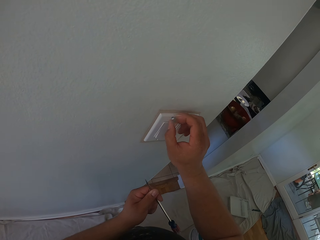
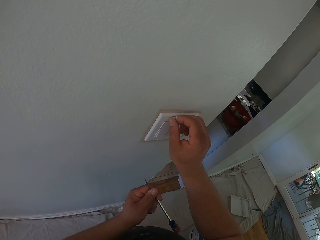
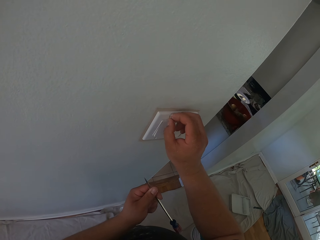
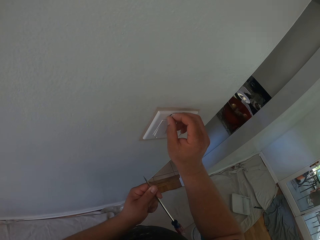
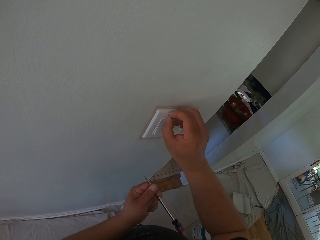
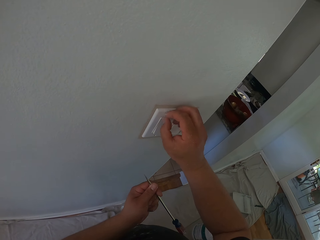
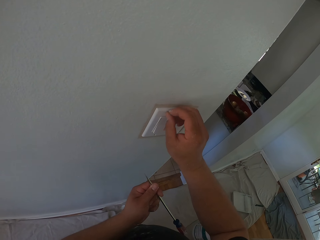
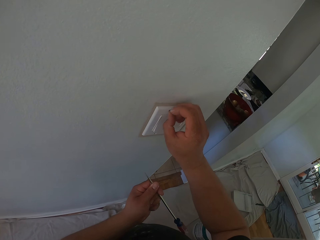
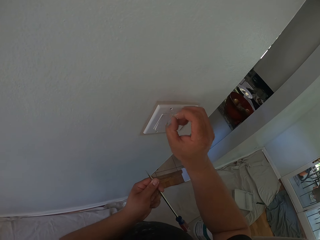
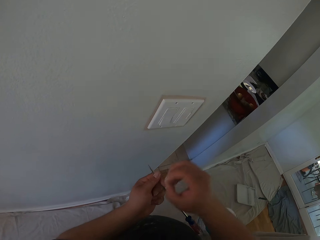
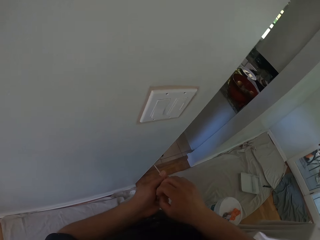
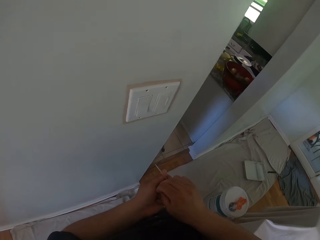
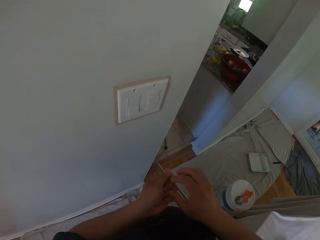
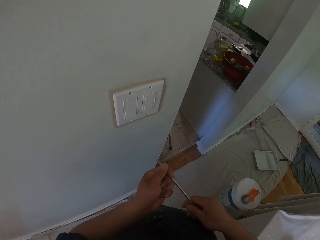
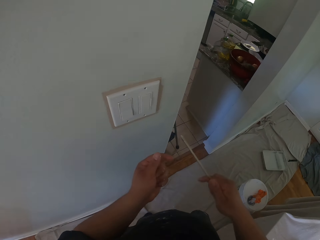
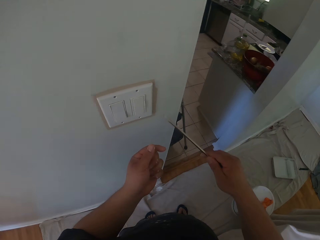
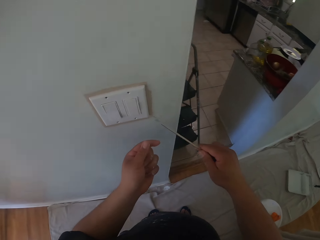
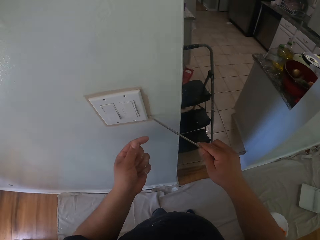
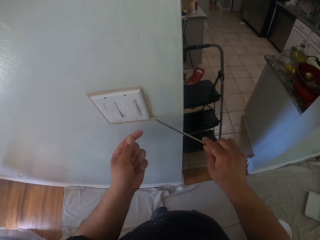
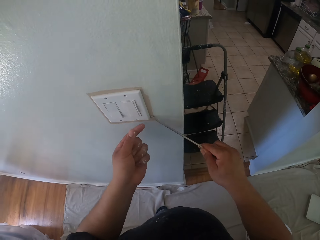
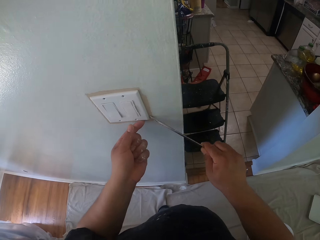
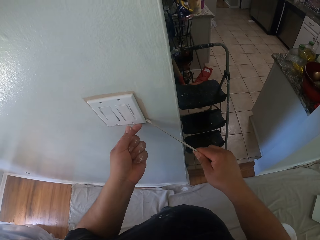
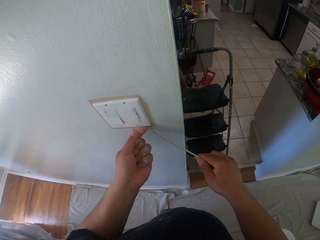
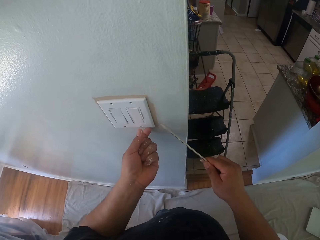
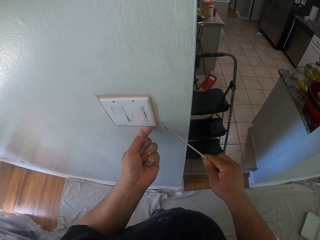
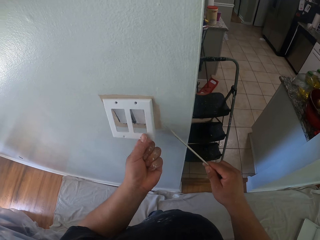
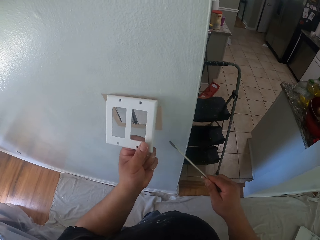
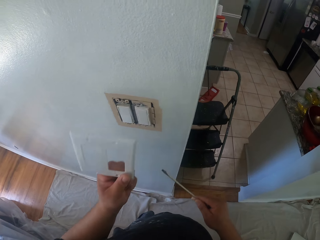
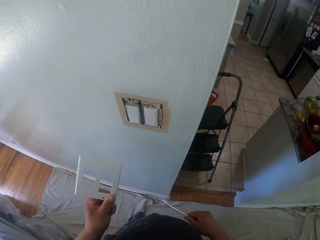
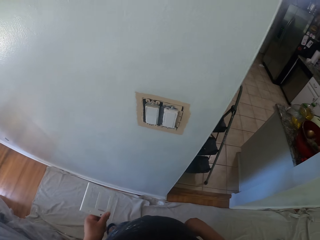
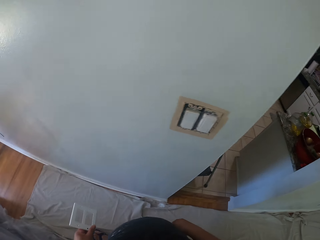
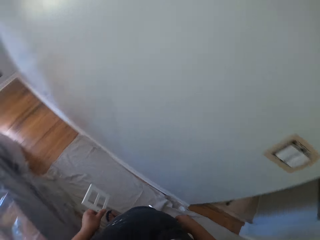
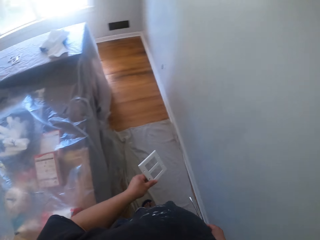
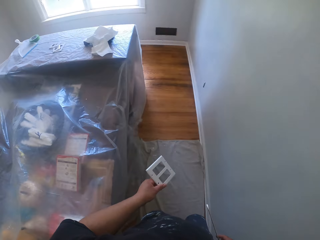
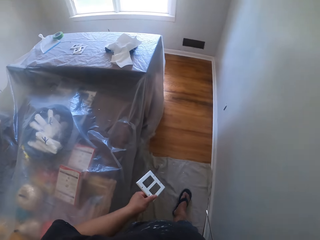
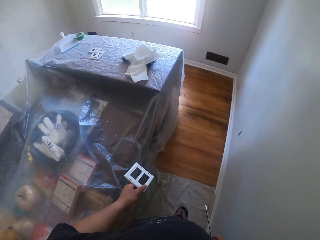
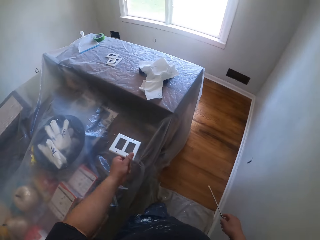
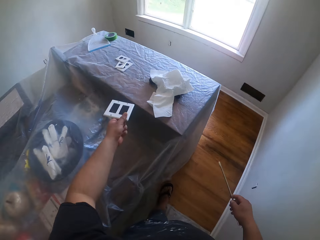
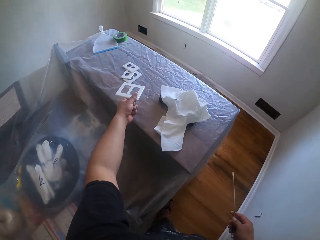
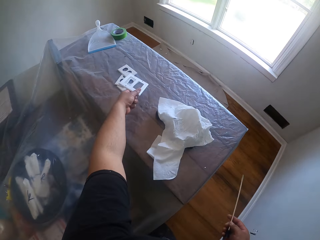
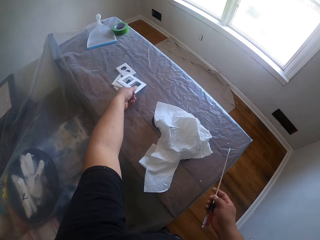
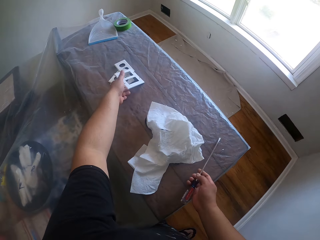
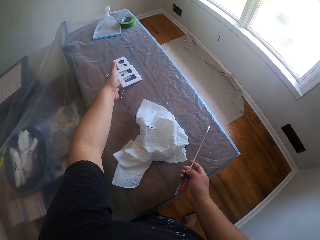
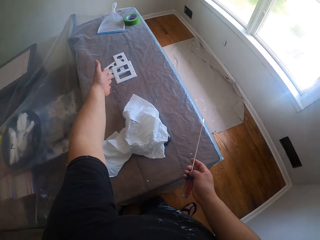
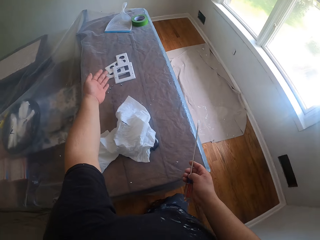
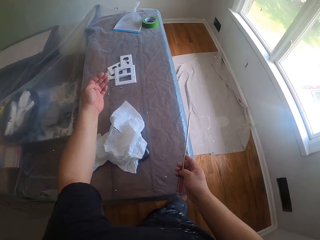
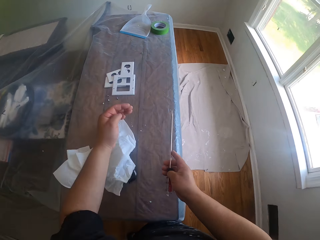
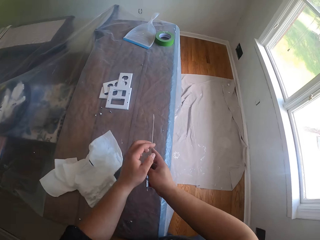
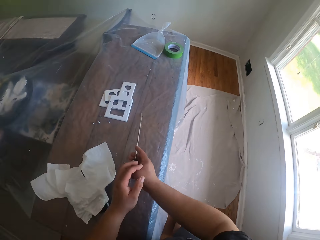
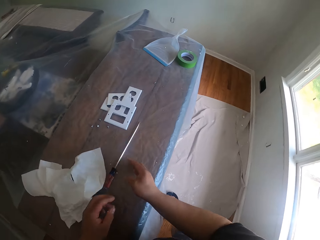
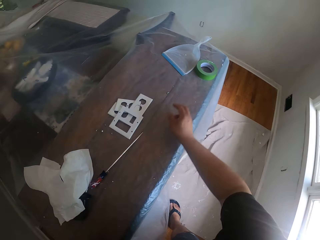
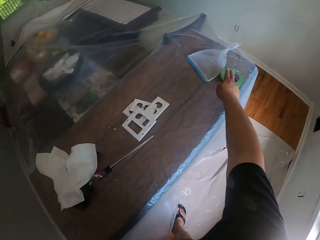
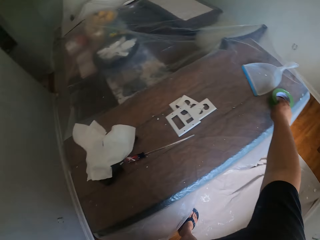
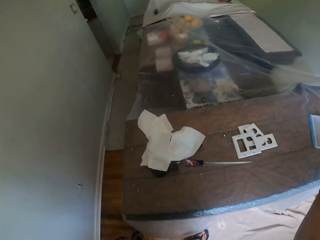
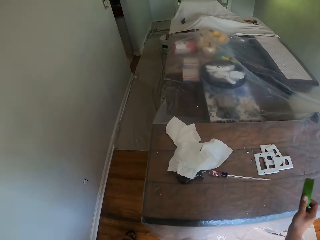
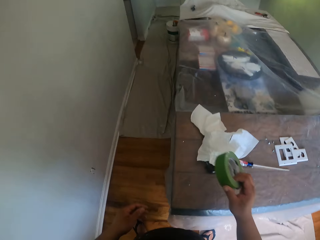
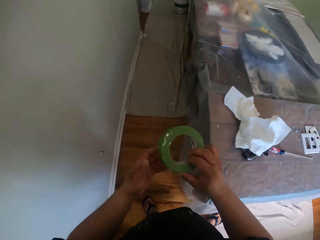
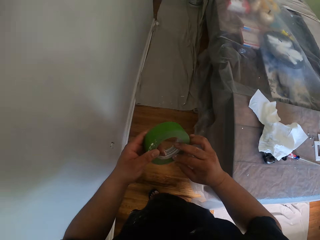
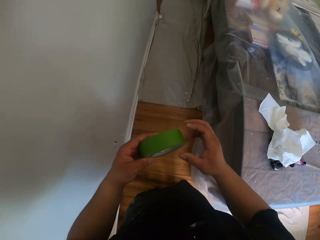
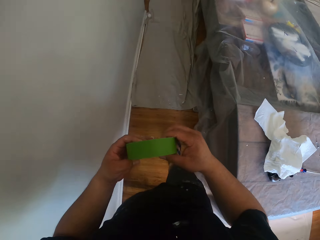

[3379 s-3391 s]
The camera wearer puts the screw in his hand. He removes the case or cover of the light switch with the screwdriver. He carries the switch cover. He puts the case of the light switch and the screws on the cabinet top. He puts the screwdriver on the cabinet top. He picks up a tape on the cabinet top.

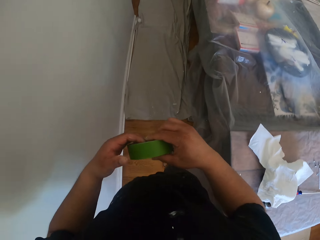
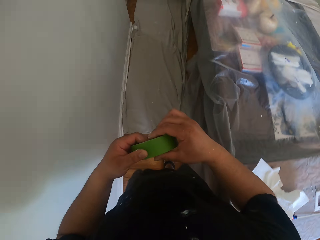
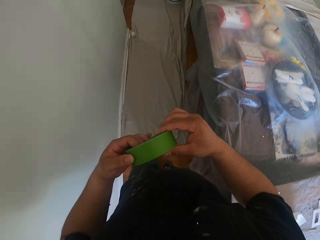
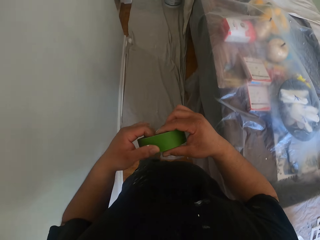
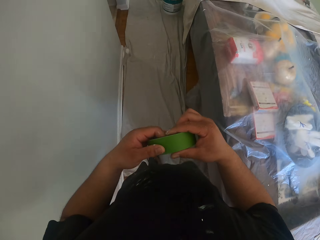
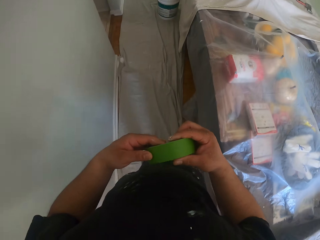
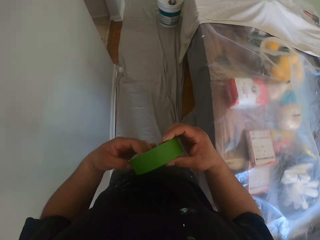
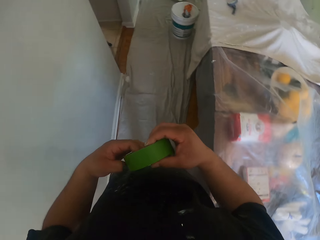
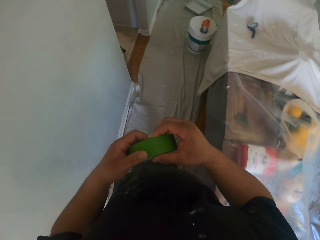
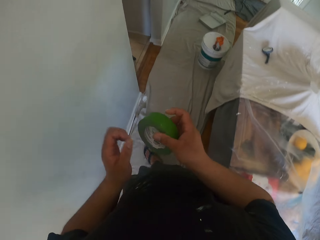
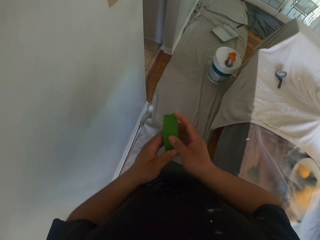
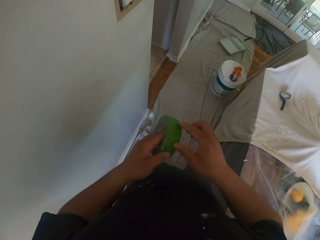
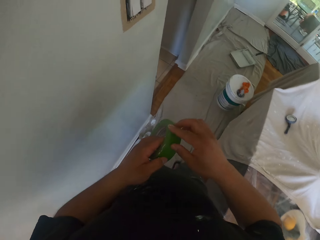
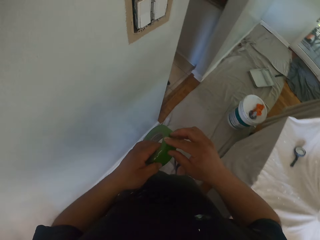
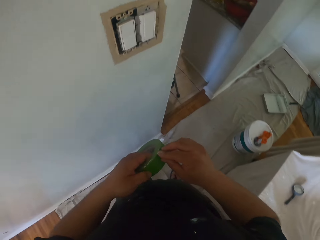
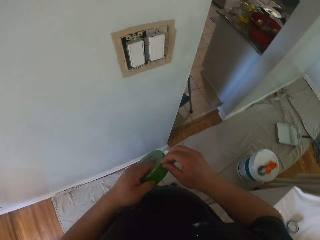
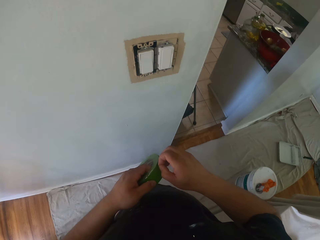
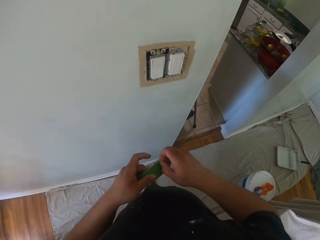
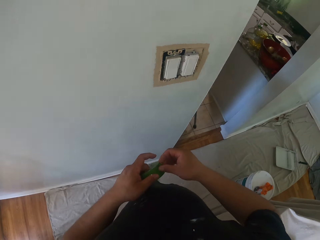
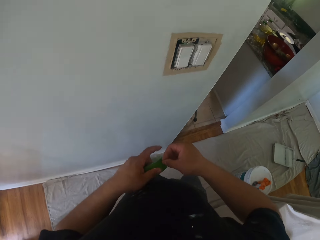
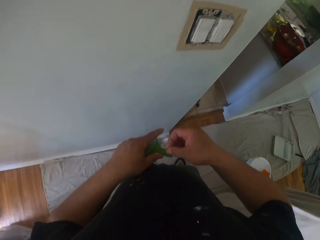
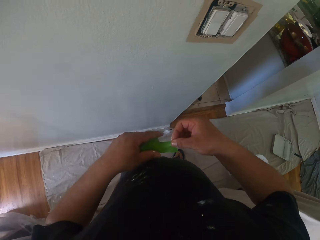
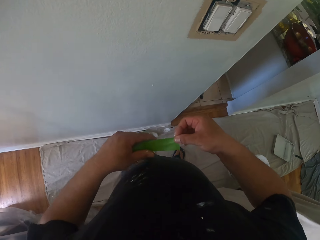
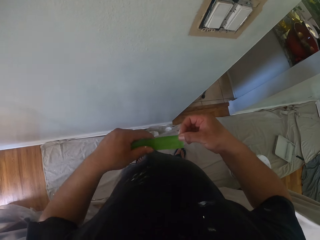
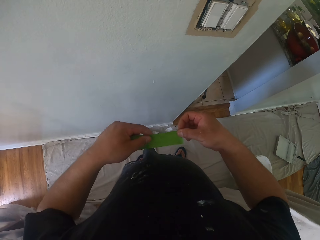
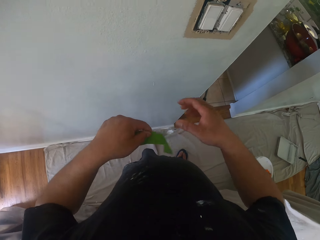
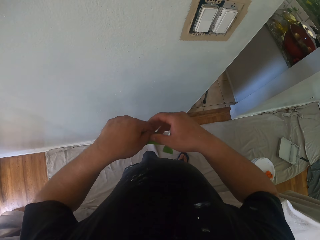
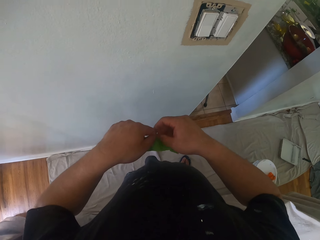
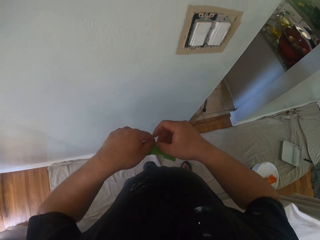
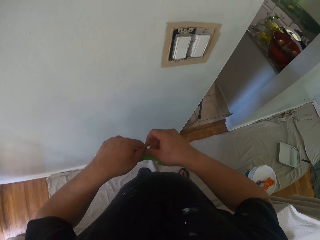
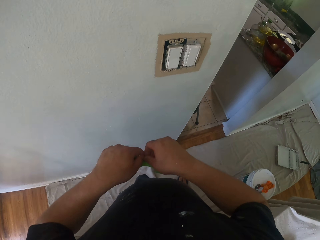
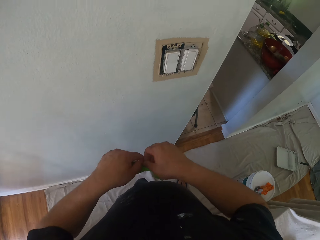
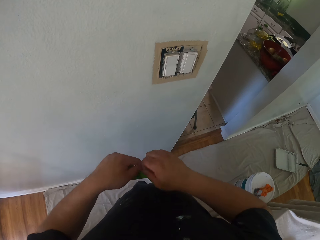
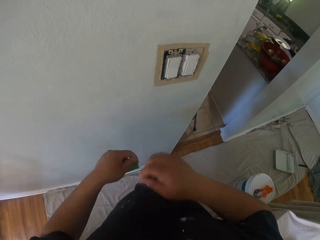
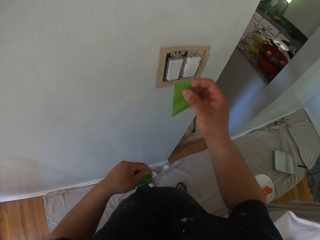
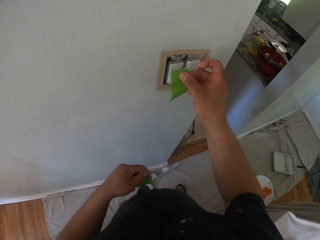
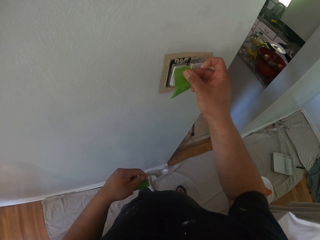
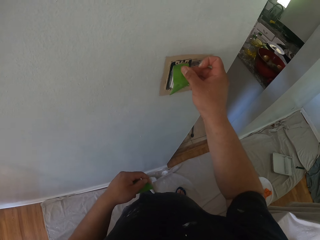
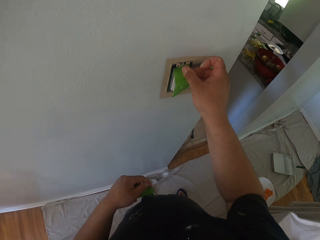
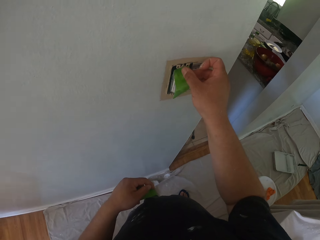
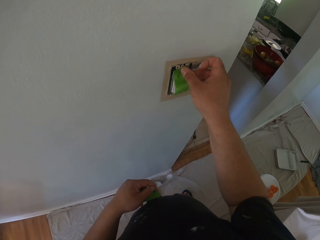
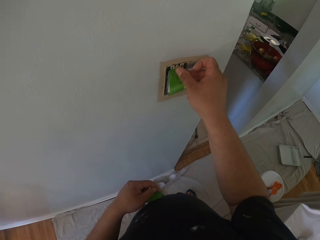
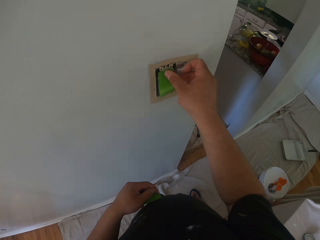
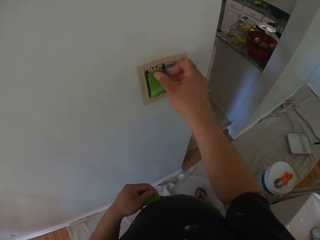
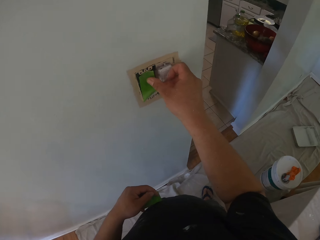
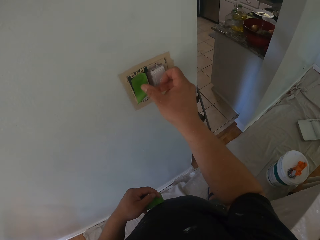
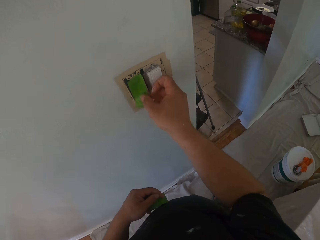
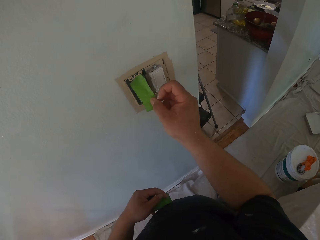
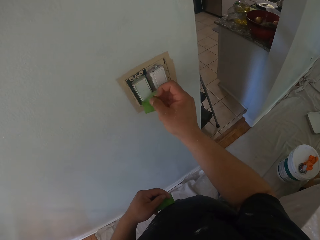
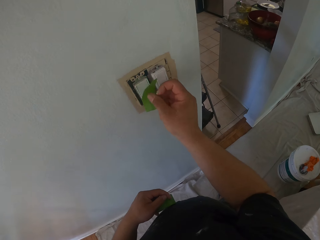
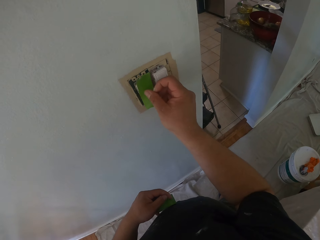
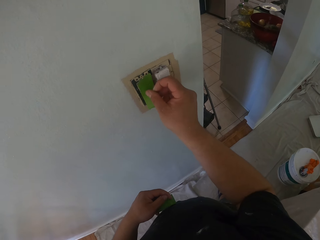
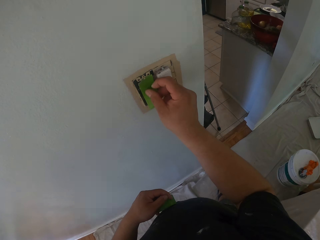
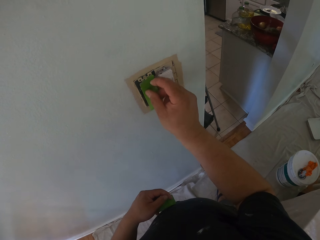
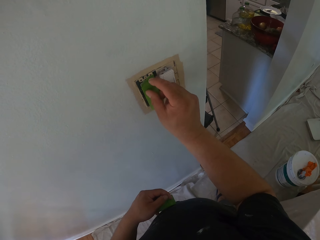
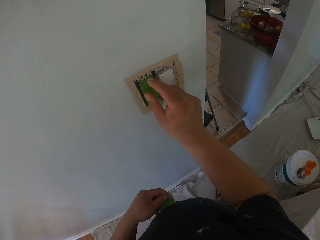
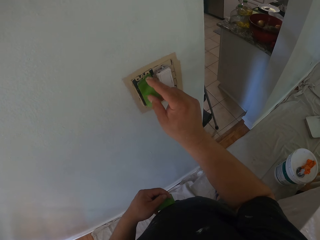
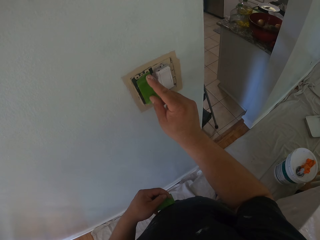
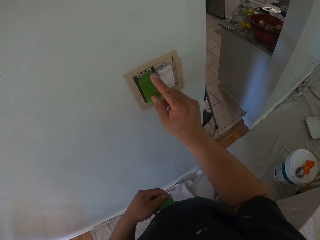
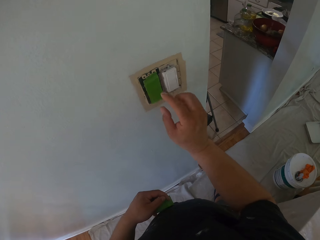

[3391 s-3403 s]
The camera wearer carries the tape. They open the tape. They cut part of the tape. They tape the light switch with the tape.
